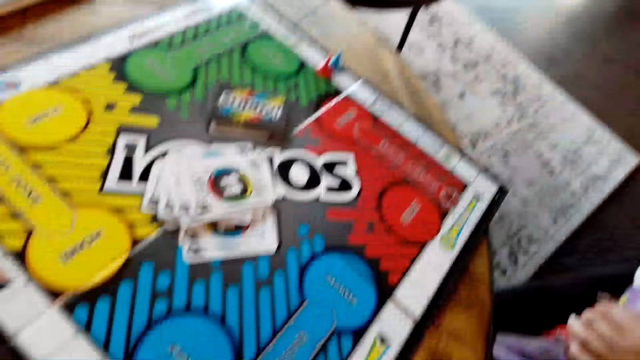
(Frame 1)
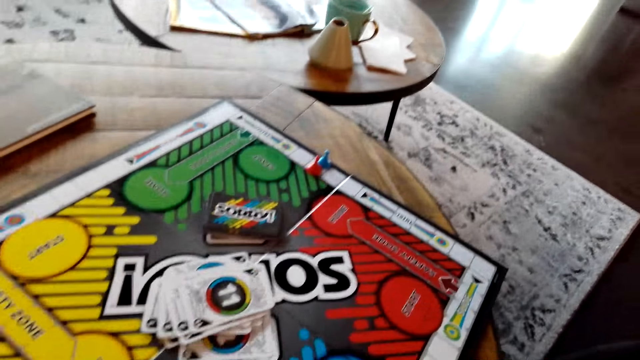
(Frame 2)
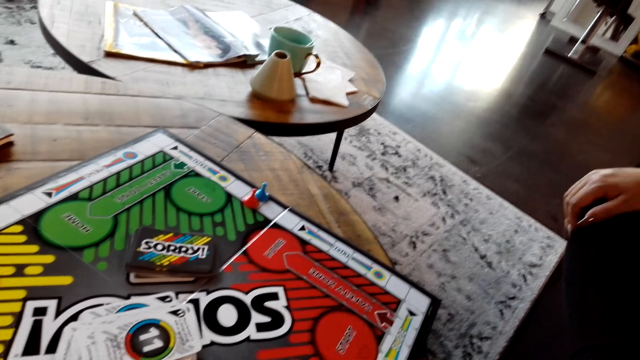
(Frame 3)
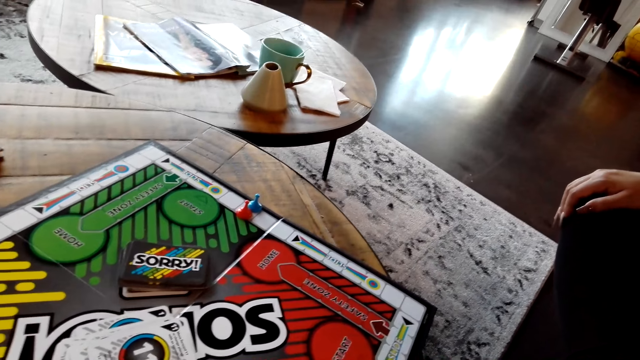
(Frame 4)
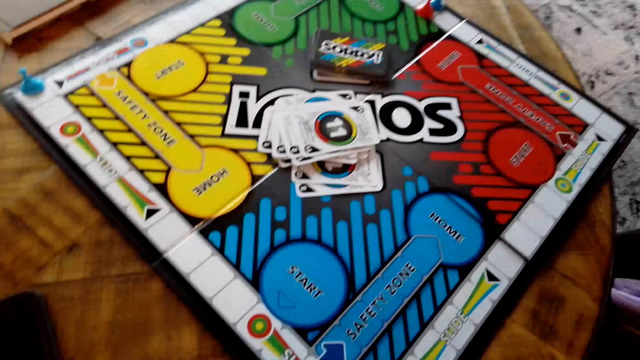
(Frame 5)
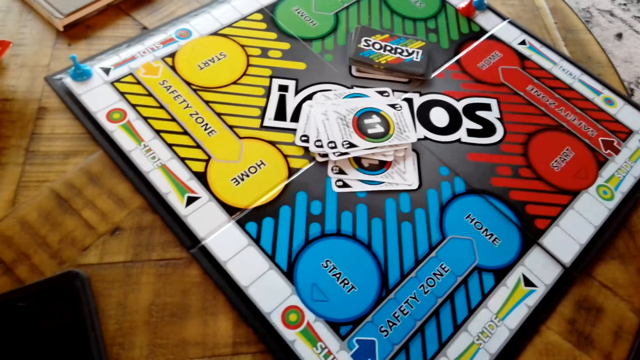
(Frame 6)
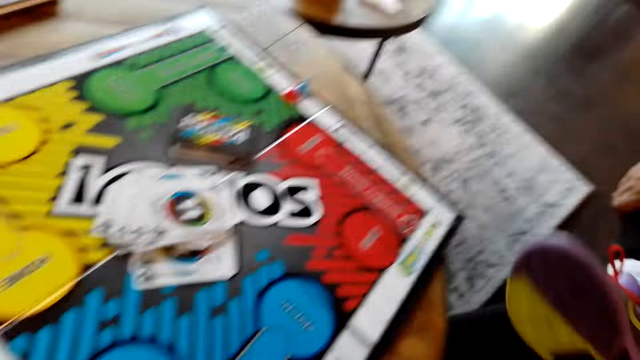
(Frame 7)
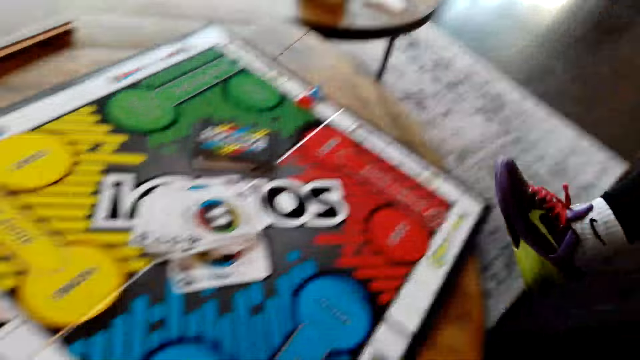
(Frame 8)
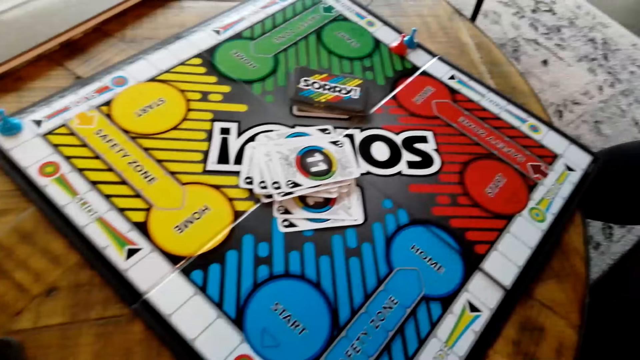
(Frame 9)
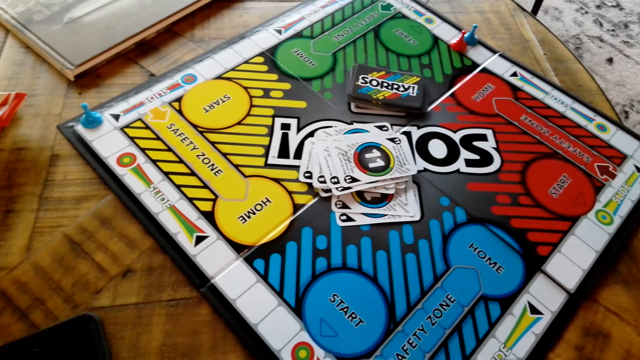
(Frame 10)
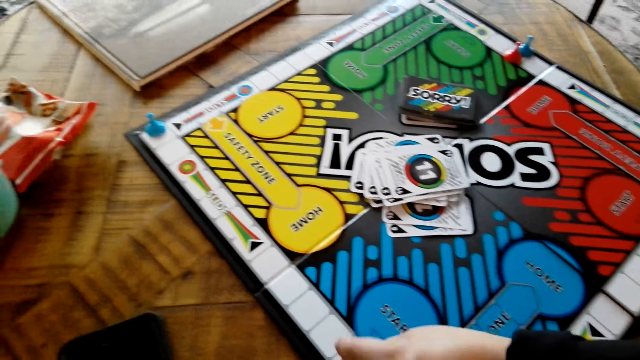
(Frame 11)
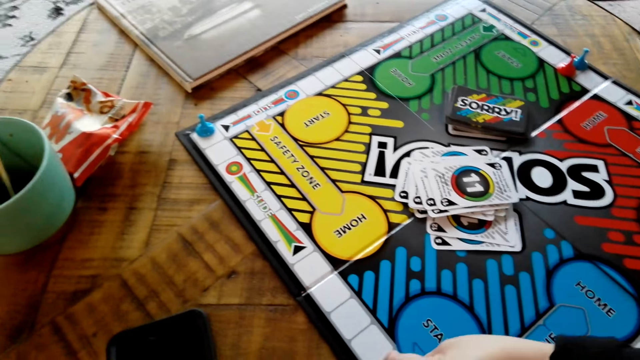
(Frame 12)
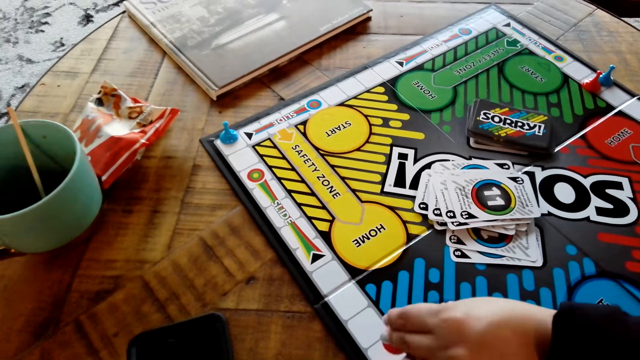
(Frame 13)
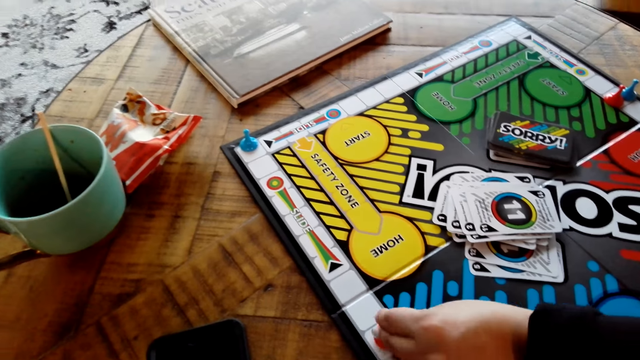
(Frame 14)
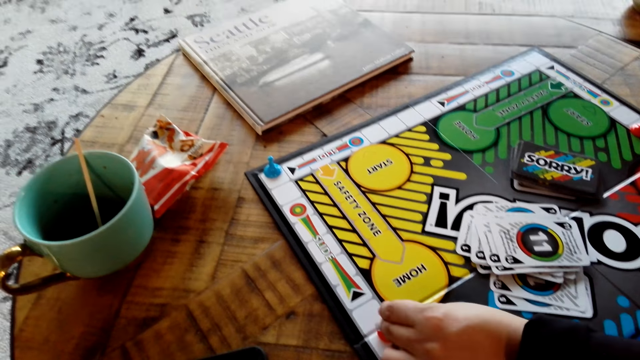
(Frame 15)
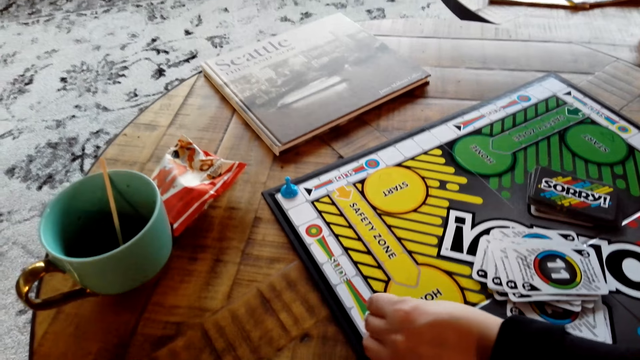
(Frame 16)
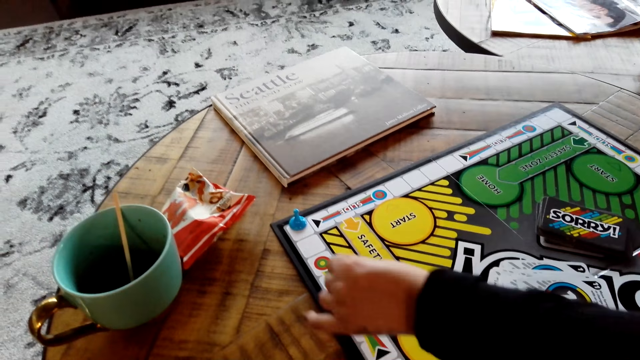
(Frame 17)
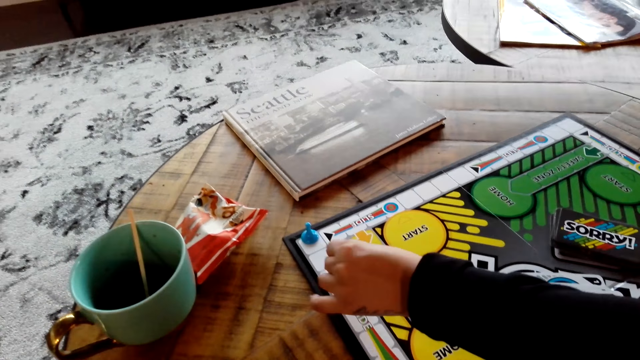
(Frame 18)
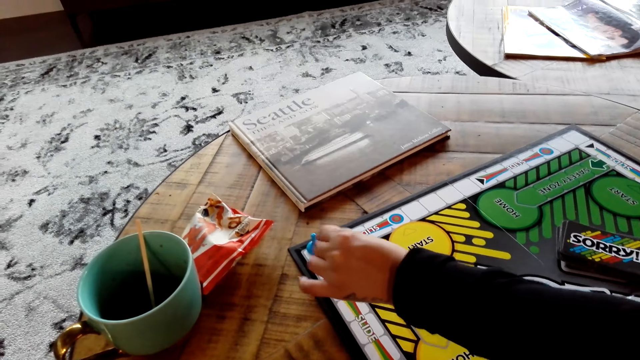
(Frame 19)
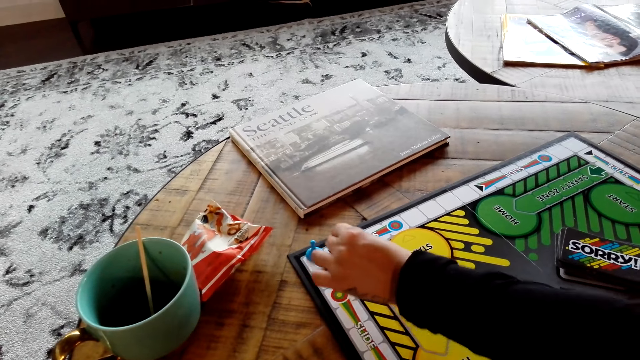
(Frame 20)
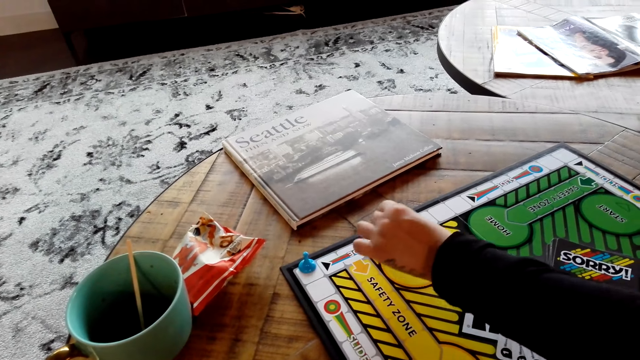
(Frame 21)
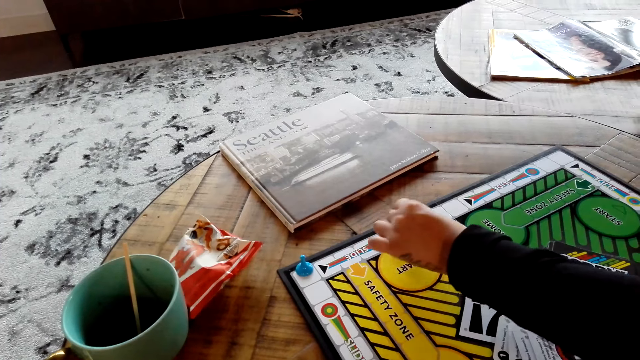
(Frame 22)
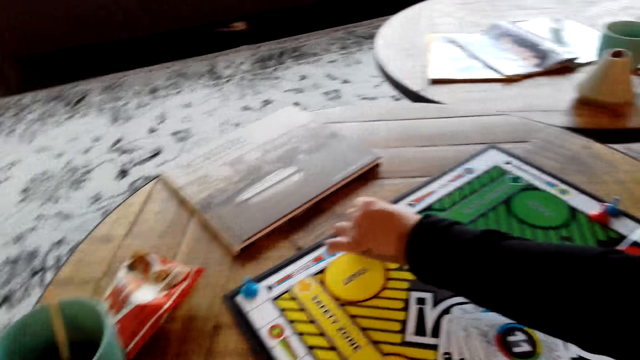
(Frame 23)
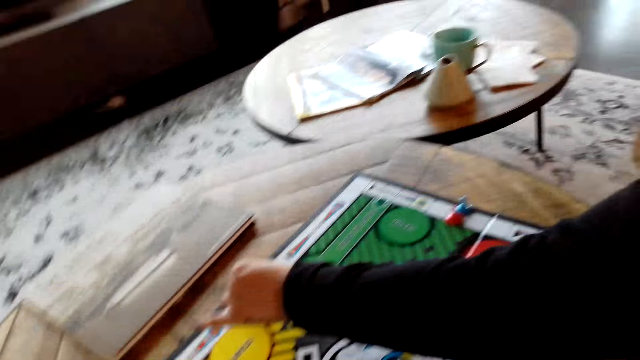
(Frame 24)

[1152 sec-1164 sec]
A lady moves the board game chips on the table.

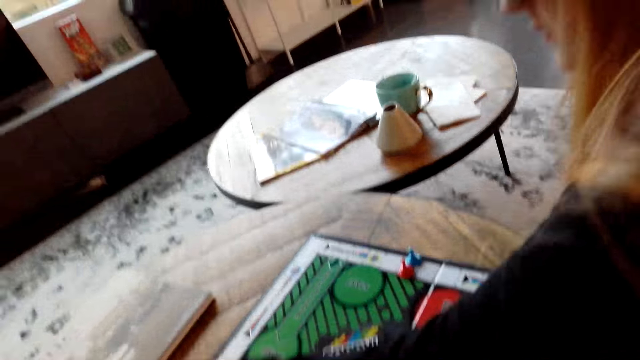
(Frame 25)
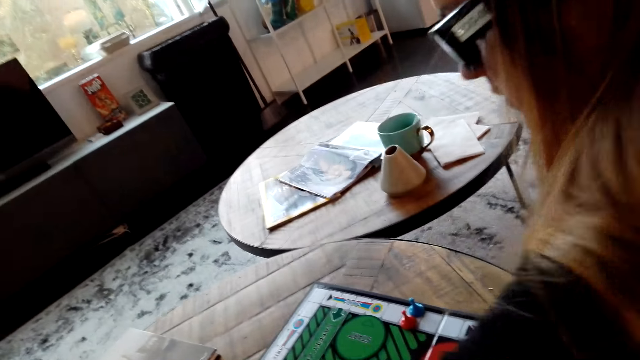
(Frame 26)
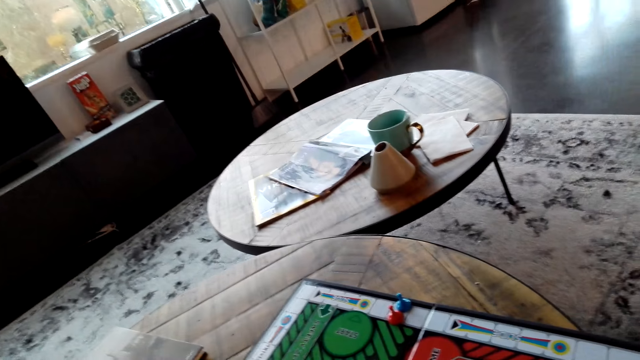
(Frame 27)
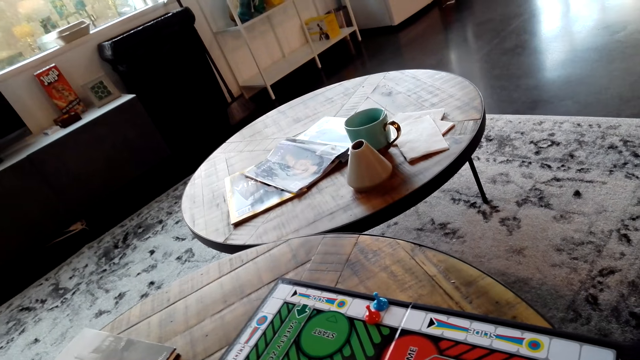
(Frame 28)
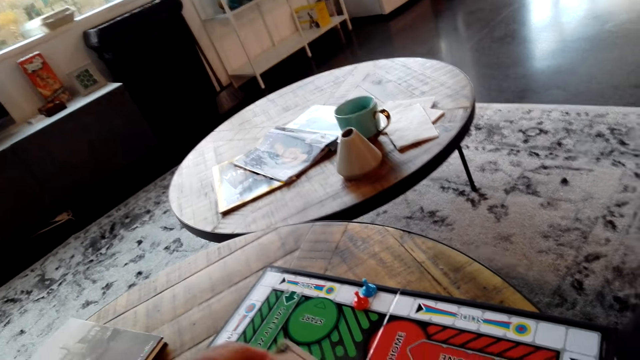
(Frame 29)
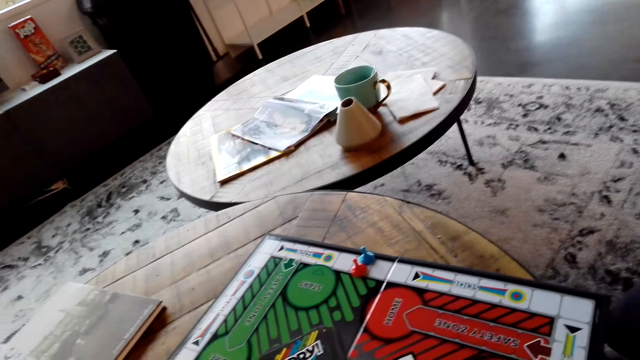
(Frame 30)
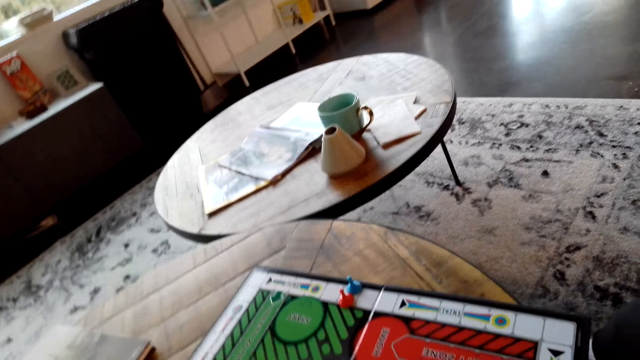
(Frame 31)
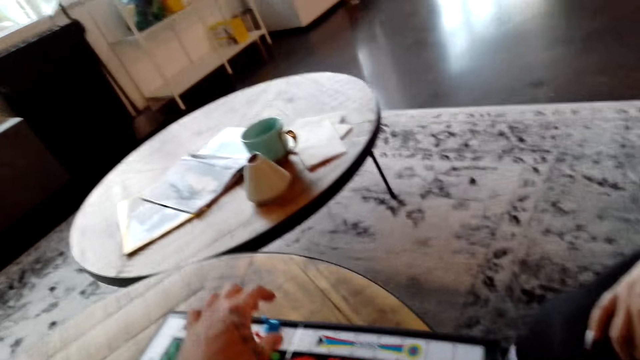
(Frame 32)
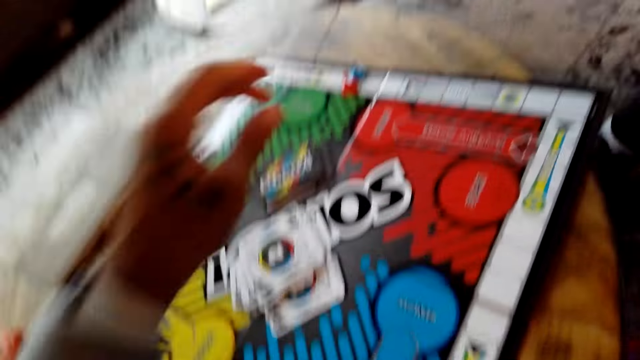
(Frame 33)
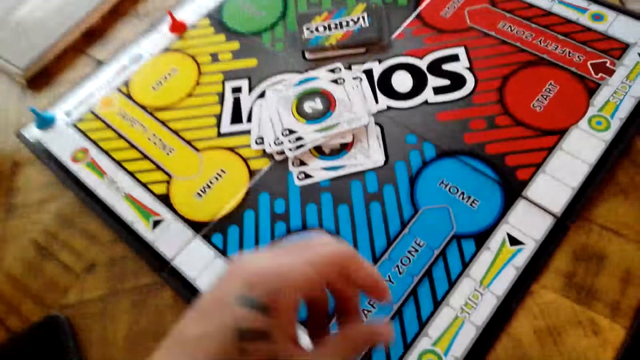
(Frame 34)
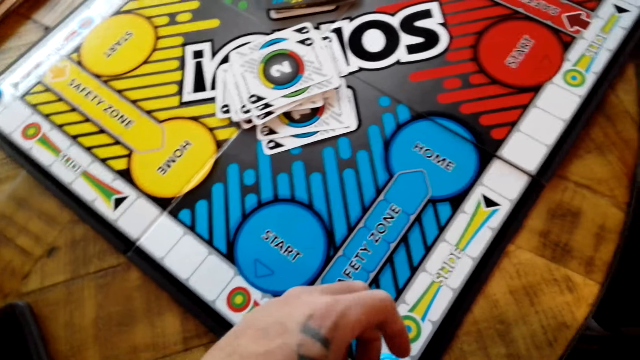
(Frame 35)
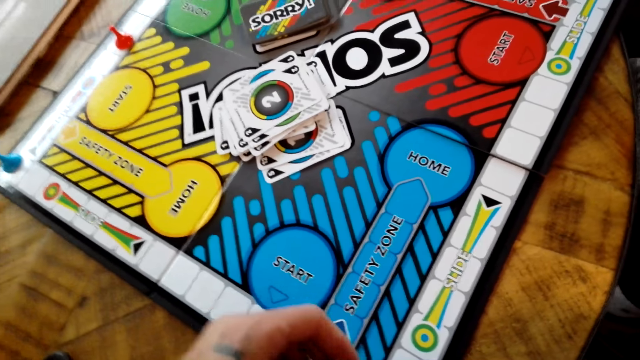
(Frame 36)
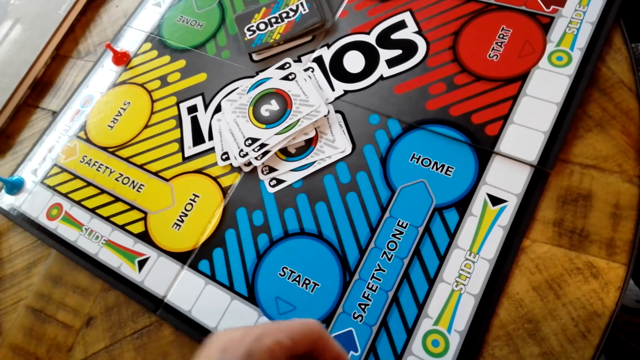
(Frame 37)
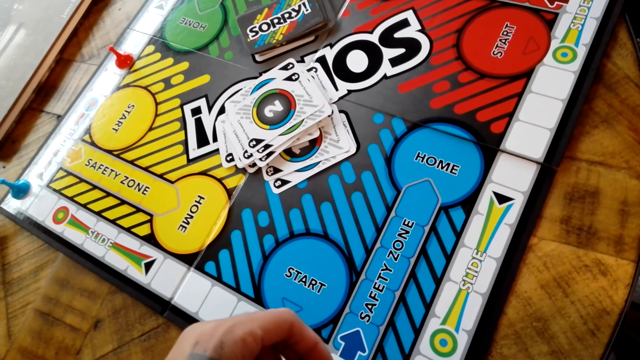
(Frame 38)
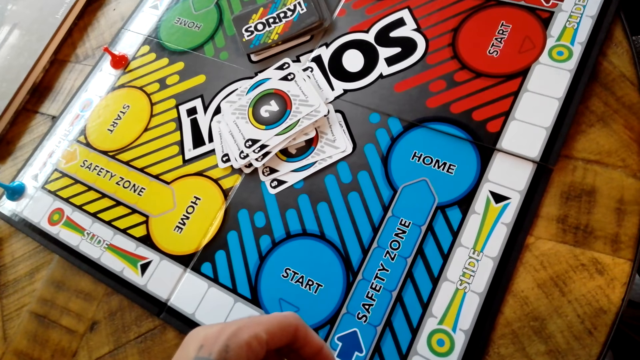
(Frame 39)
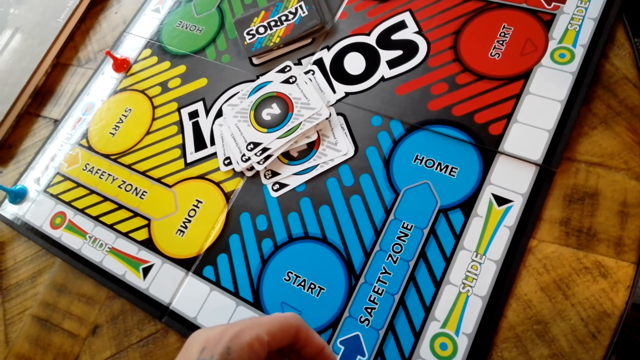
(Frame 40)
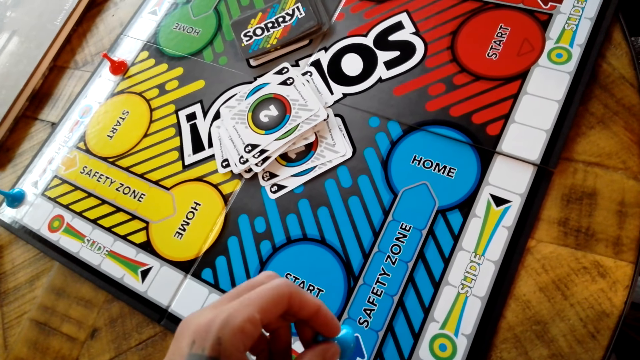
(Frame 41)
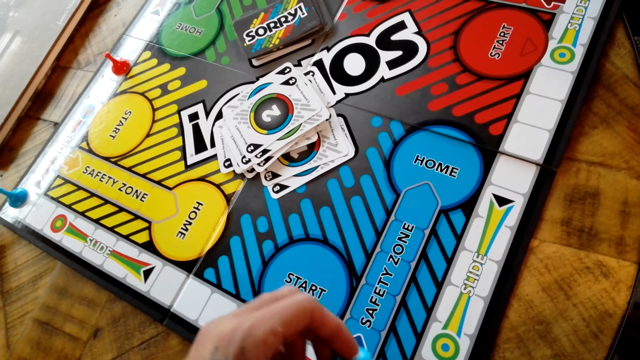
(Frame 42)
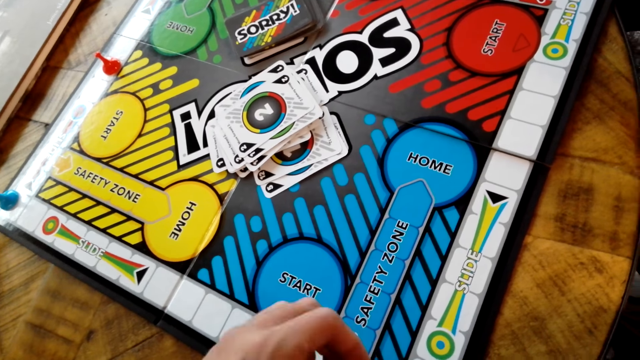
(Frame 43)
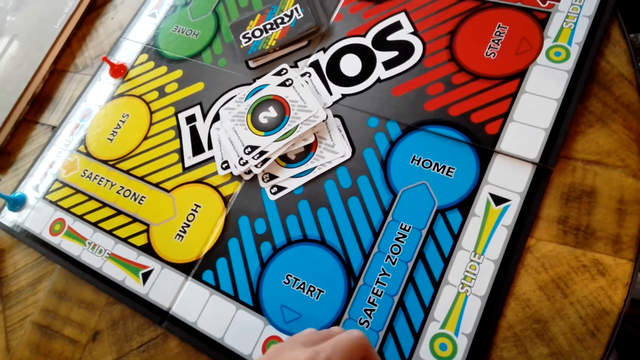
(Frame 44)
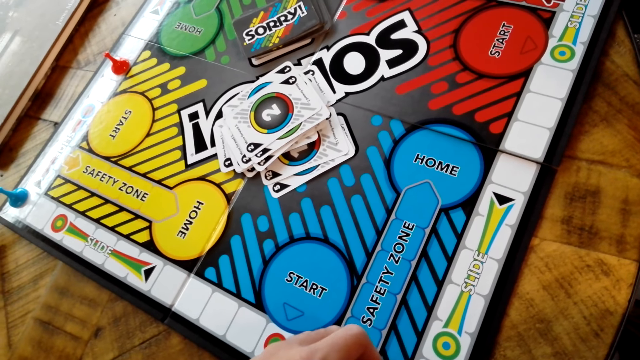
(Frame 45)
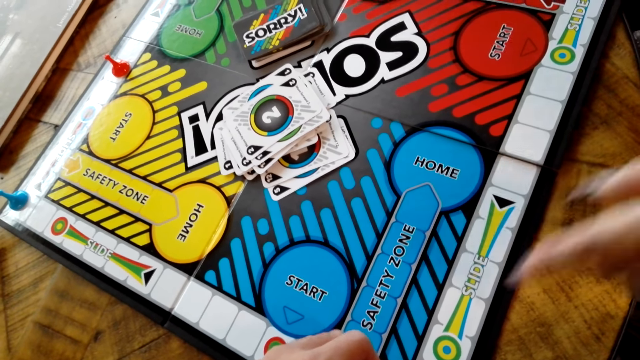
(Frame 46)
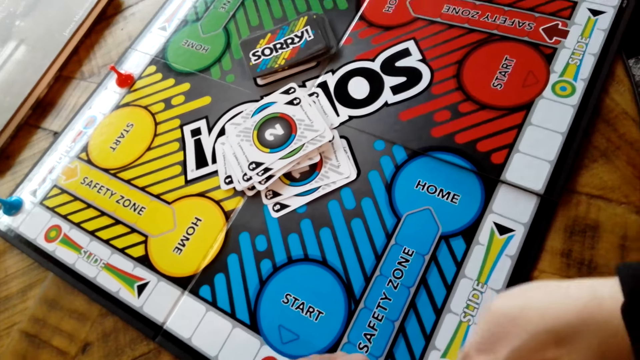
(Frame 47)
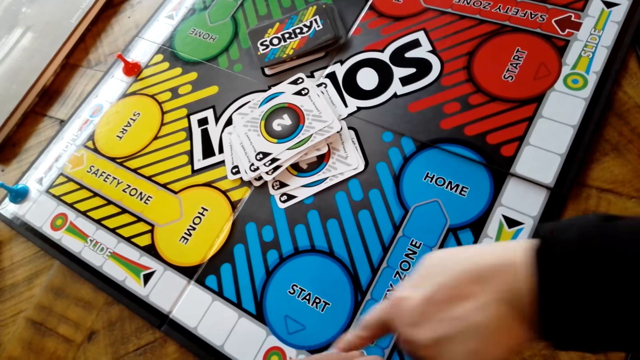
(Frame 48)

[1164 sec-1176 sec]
The camera wearer picks up a poker chip with his left hand. He moves the poker chips on the table.
